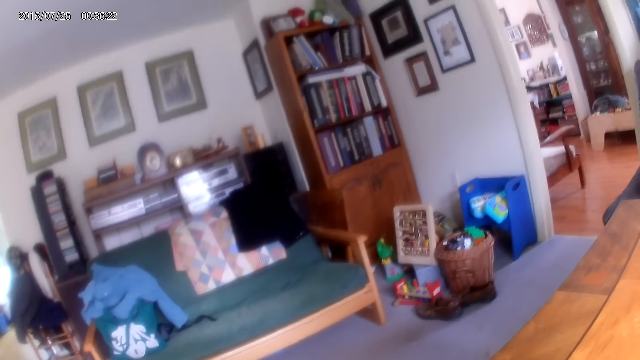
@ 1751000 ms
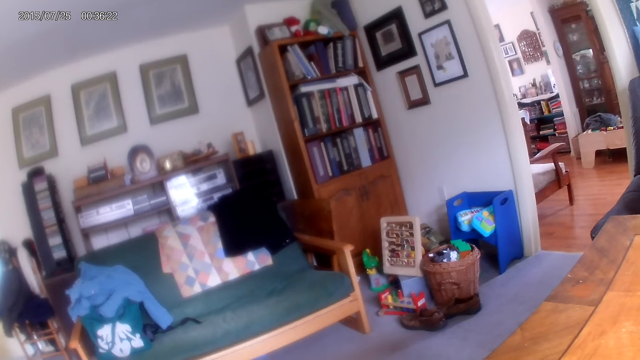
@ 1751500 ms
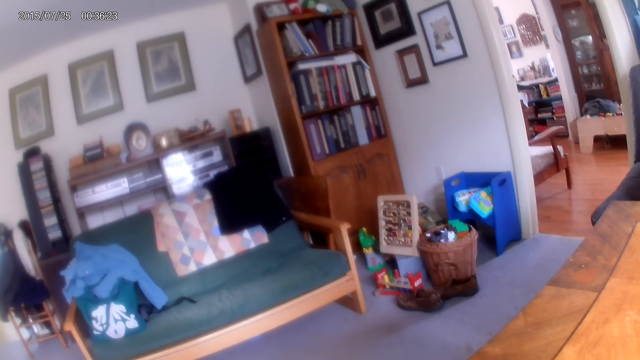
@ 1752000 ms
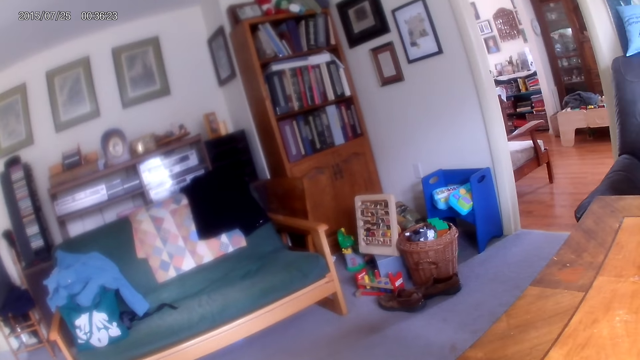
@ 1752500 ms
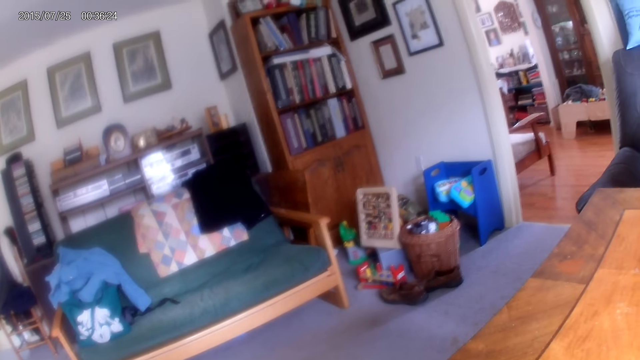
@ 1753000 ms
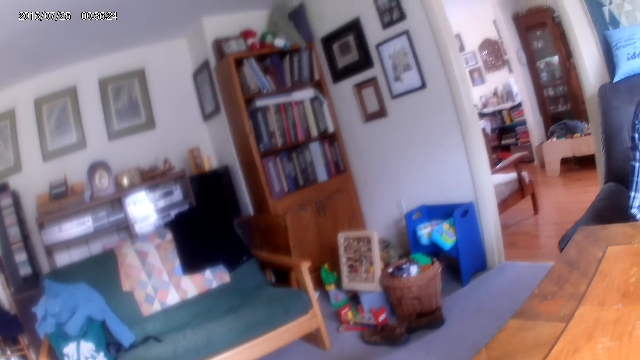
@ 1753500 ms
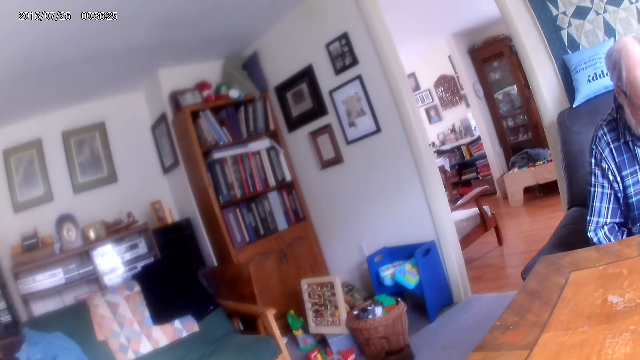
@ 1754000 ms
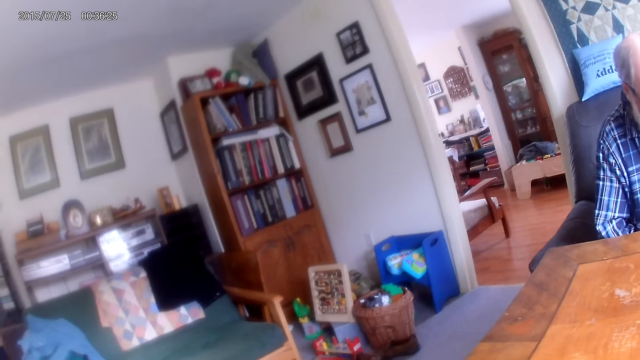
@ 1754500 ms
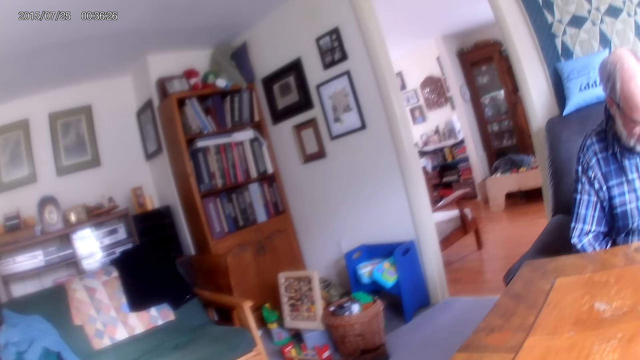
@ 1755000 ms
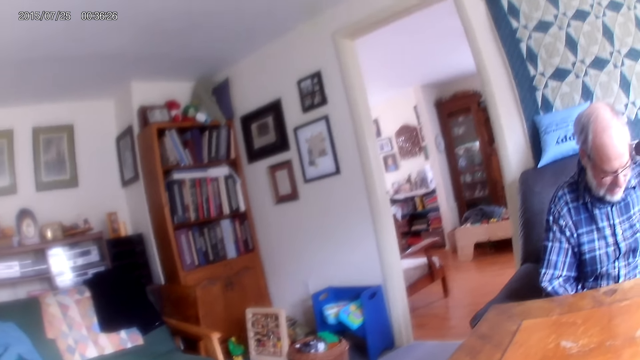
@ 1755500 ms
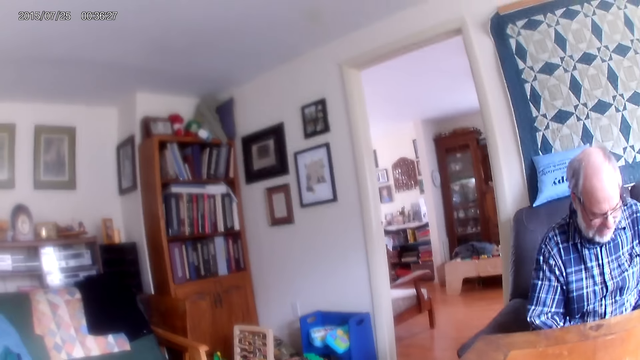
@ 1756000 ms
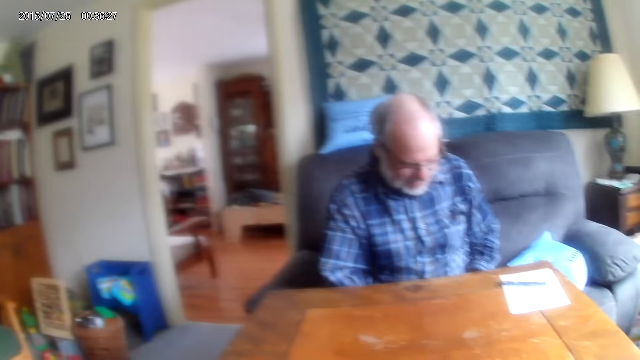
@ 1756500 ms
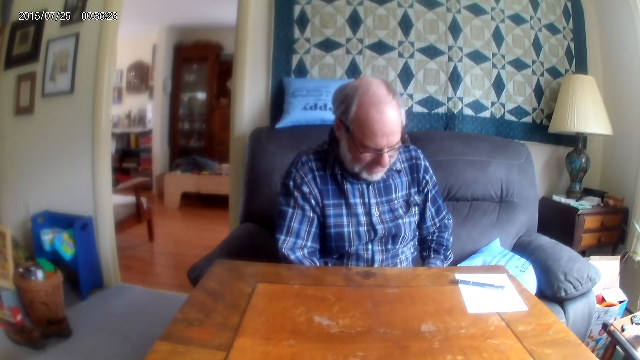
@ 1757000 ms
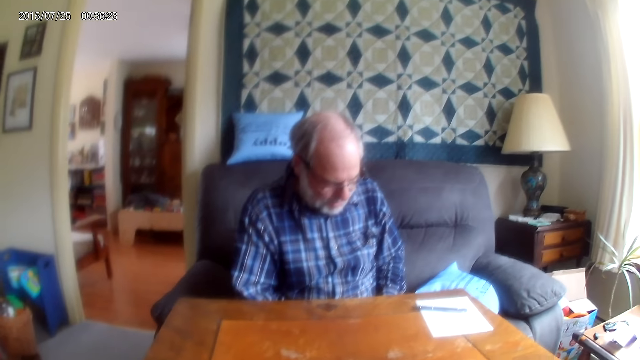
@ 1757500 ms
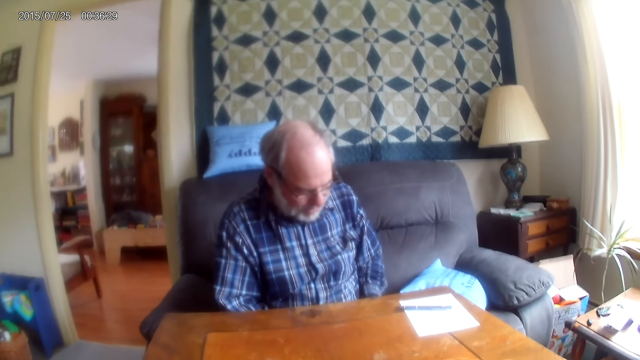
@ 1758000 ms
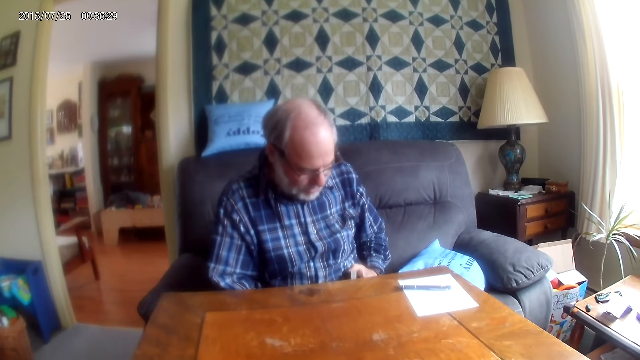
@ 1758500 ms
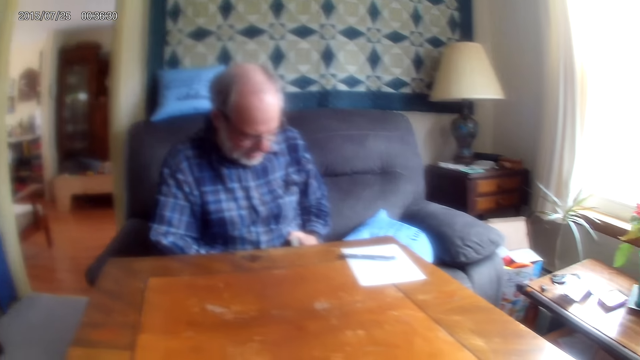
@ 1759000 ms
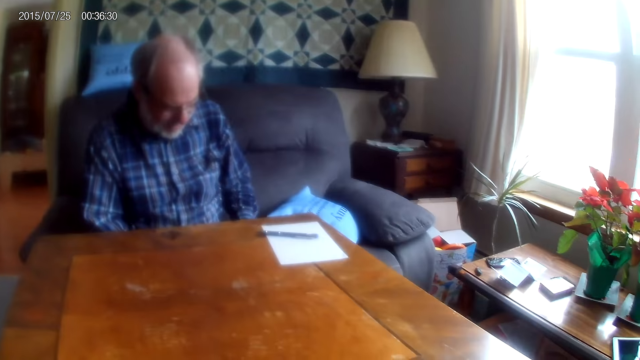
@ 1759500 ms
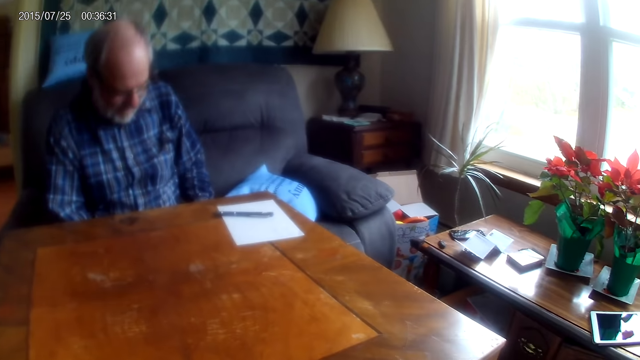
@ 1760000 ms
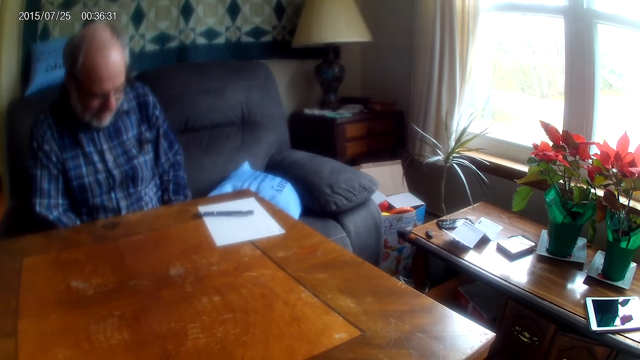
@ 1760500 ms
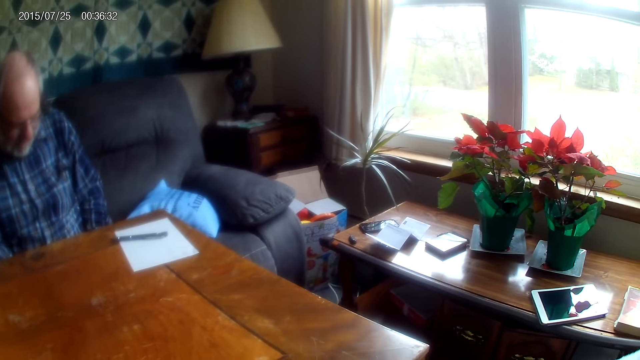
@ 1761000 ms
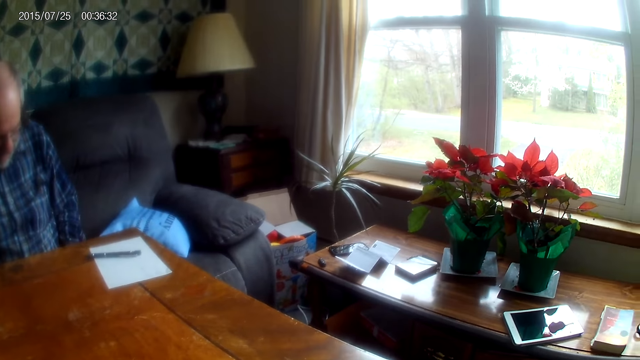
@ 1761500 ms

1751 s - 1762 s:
A man converses with the camera wearer. The man shuffles the cards.

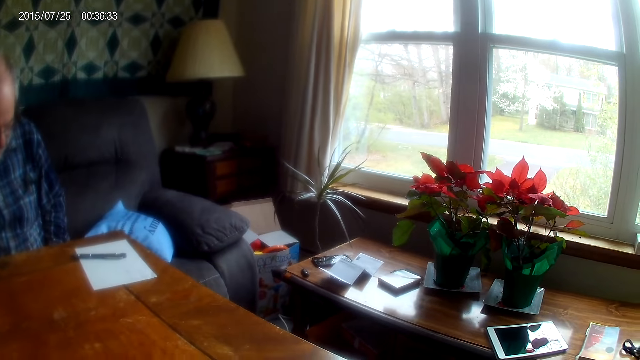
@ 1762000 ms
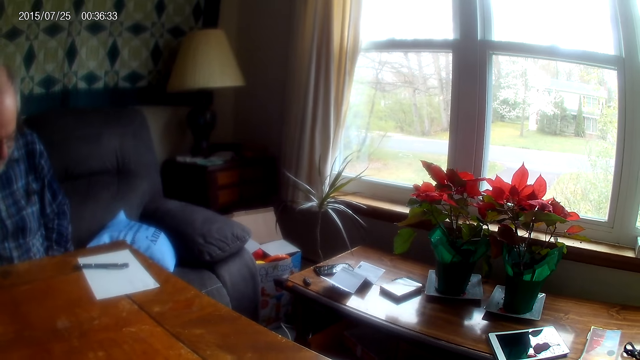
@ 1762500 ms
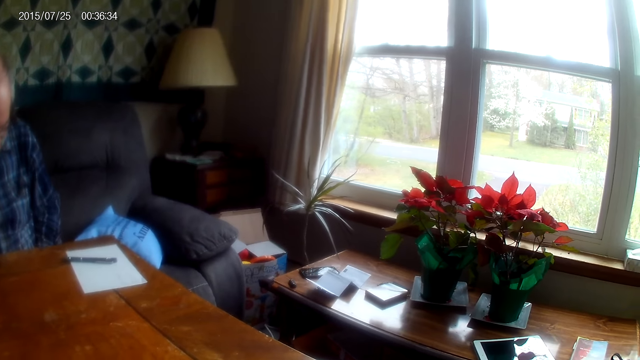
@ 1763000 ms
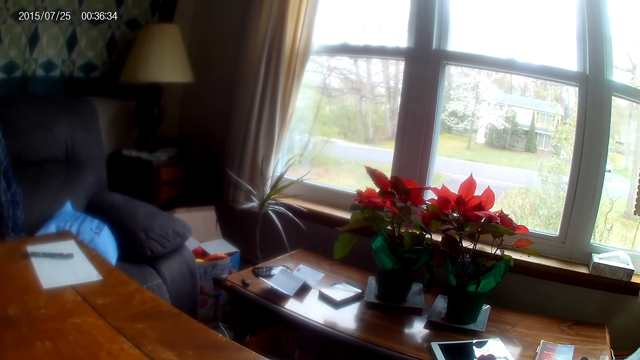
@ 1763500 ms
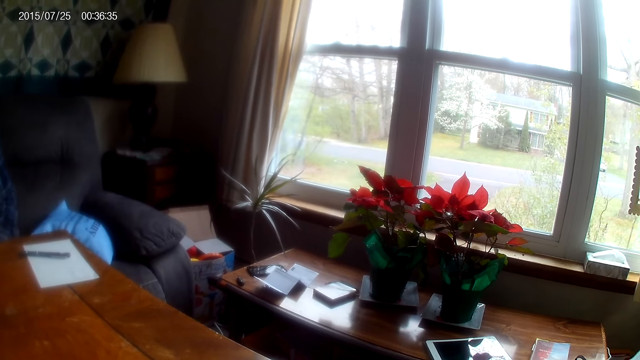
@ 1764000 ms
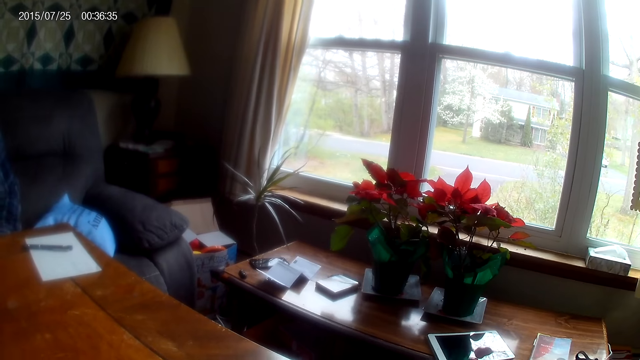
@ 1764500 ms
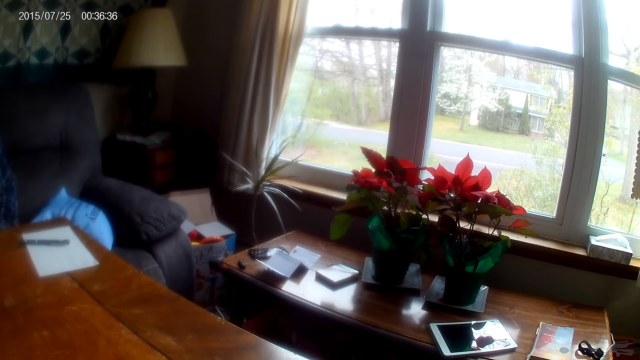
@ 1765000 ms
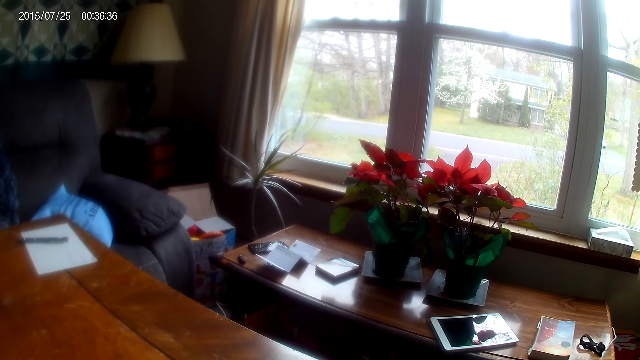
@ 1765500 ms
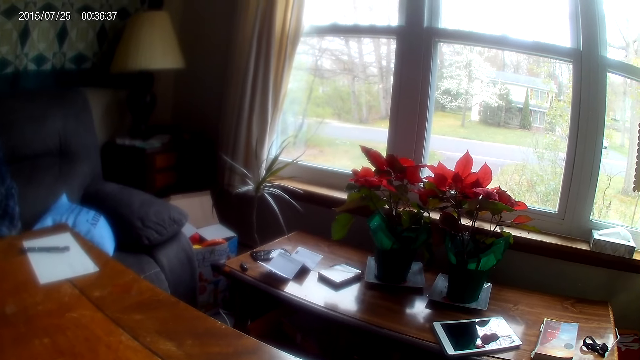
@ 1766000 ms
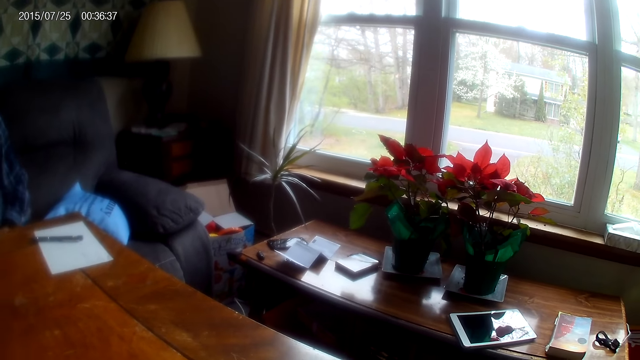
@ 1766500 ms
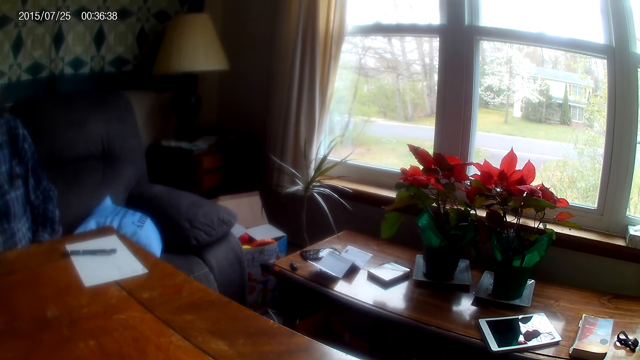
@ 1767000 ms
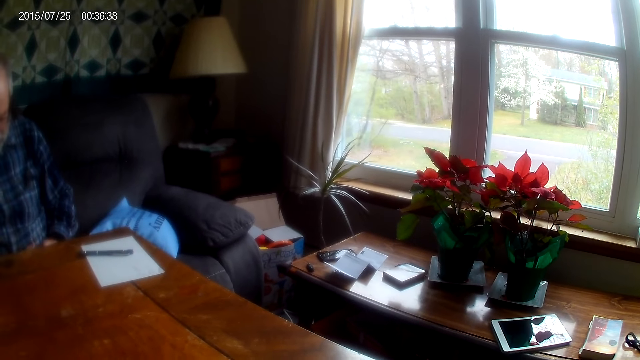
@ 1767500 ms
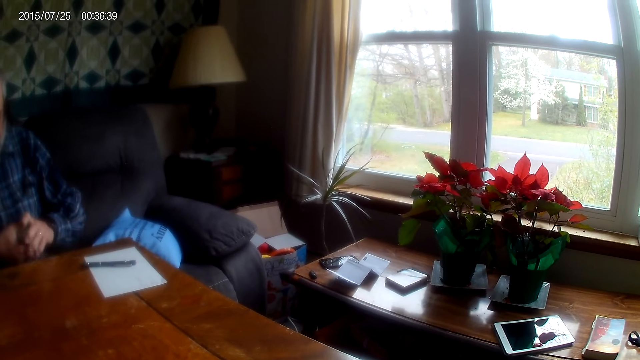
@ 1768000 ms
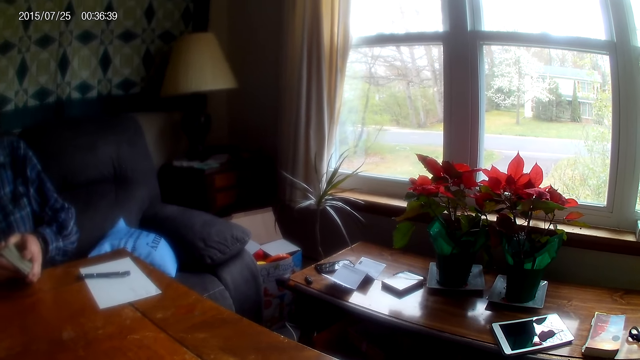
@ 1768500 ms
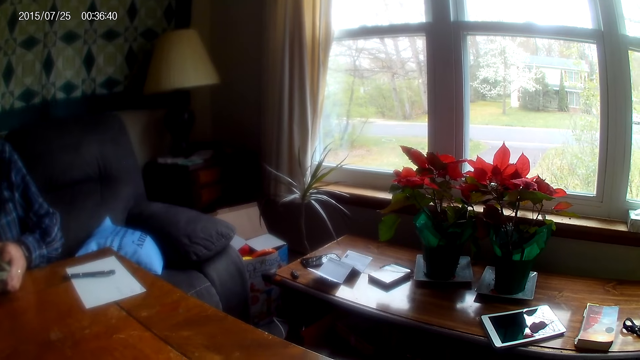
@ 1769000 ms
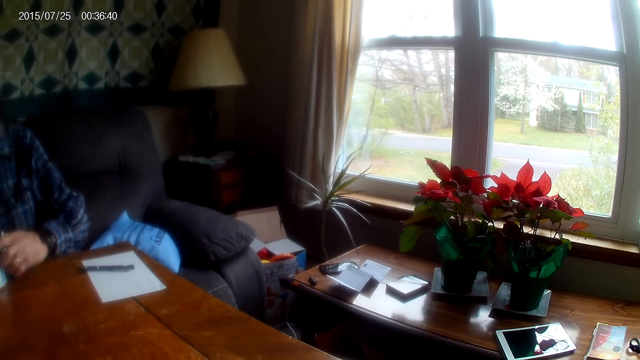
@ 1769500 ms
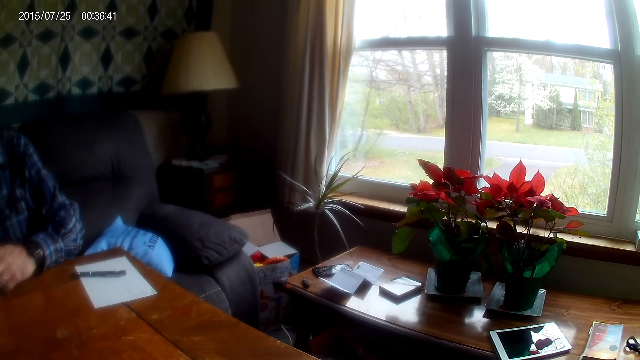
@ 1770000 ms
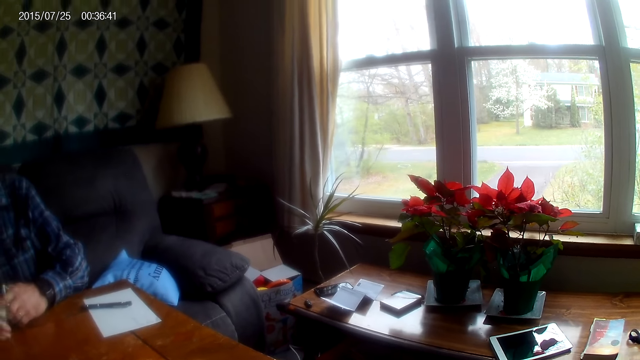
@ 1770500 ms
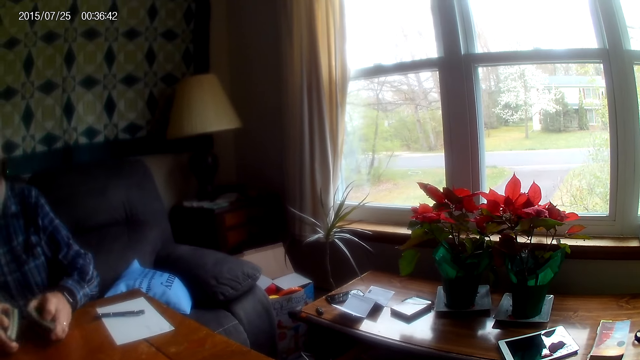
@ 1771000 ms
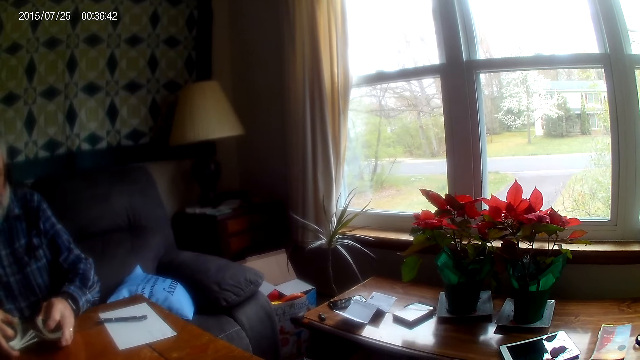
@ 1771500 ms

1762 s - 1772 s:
The camera wearer responds to a man.
